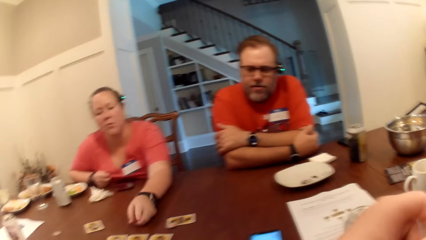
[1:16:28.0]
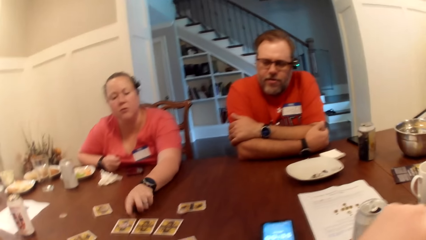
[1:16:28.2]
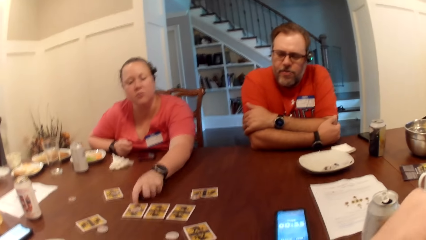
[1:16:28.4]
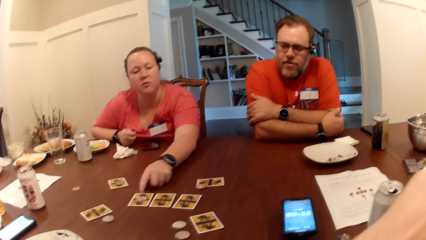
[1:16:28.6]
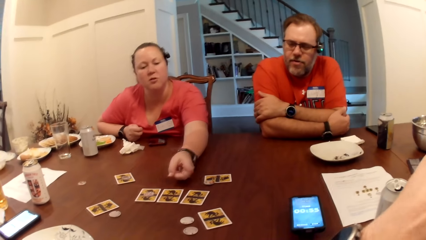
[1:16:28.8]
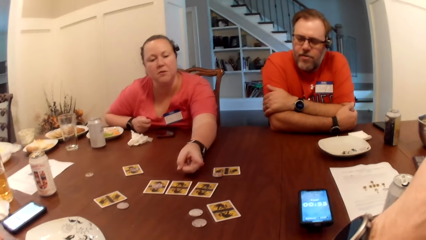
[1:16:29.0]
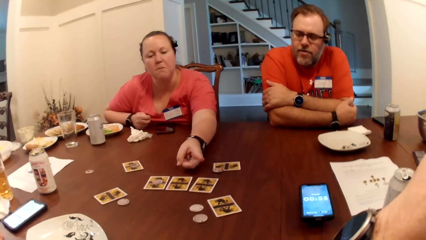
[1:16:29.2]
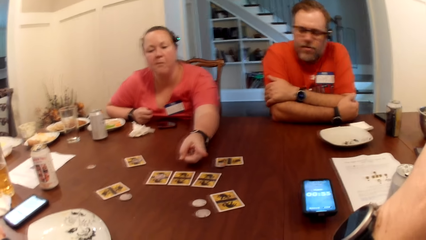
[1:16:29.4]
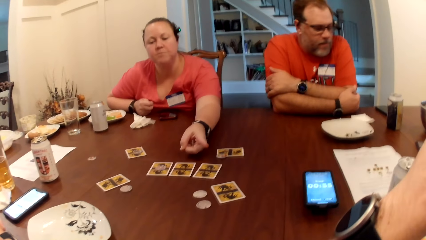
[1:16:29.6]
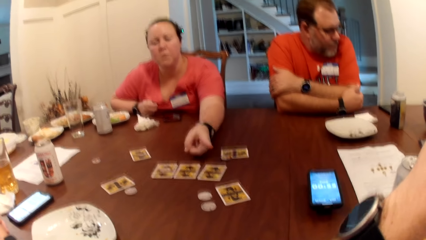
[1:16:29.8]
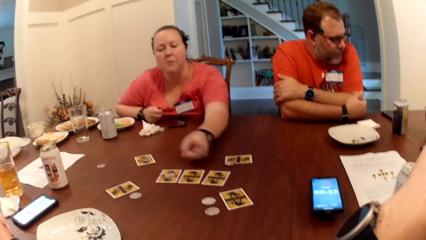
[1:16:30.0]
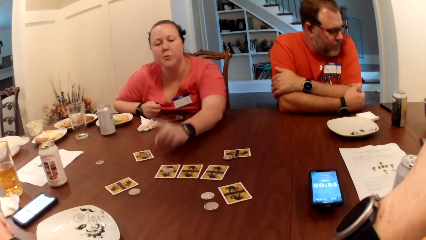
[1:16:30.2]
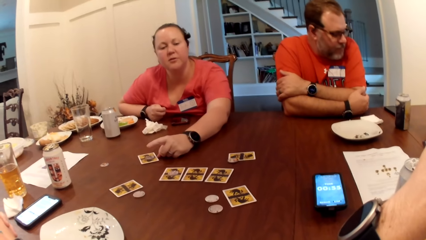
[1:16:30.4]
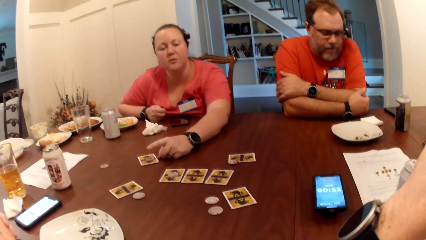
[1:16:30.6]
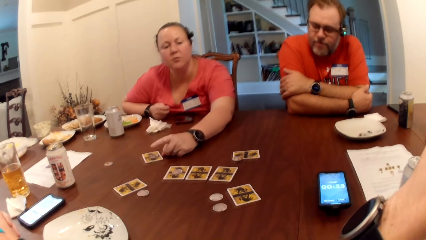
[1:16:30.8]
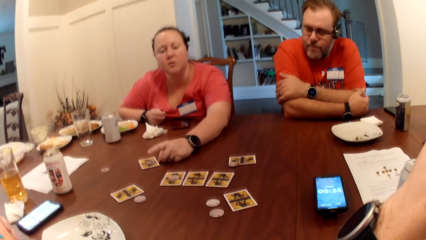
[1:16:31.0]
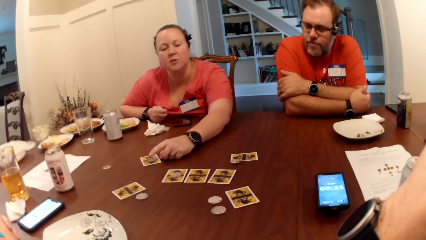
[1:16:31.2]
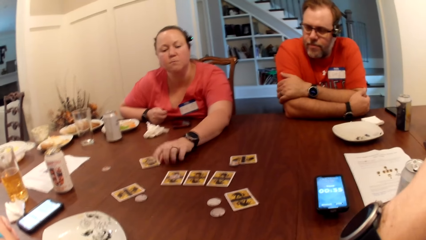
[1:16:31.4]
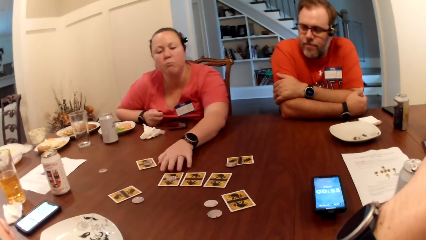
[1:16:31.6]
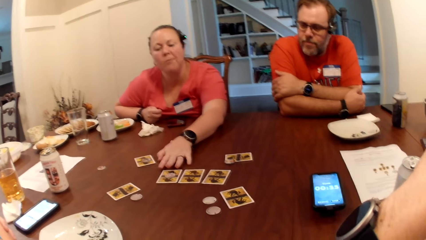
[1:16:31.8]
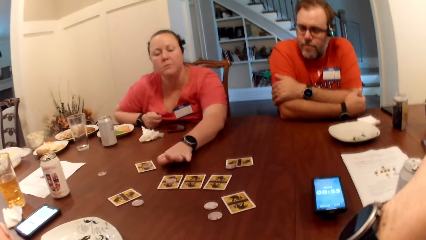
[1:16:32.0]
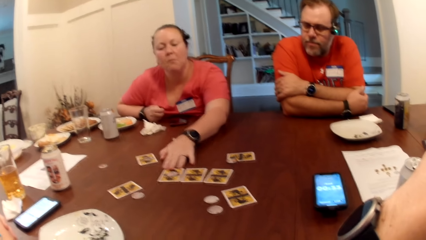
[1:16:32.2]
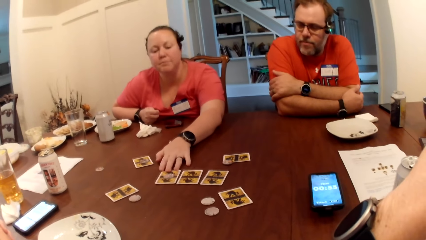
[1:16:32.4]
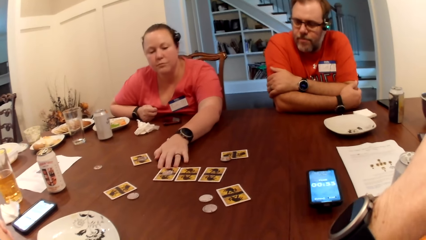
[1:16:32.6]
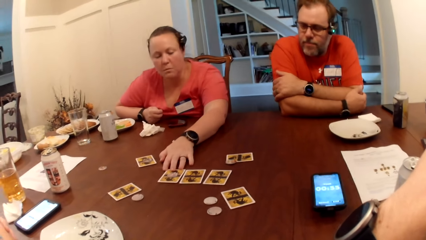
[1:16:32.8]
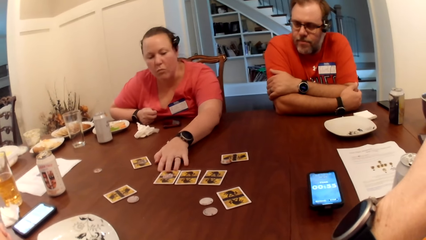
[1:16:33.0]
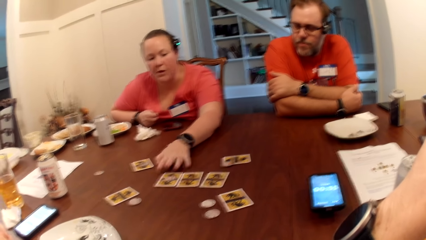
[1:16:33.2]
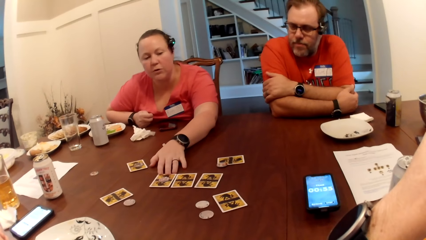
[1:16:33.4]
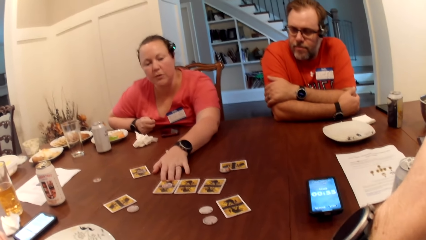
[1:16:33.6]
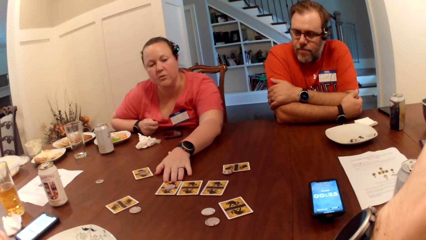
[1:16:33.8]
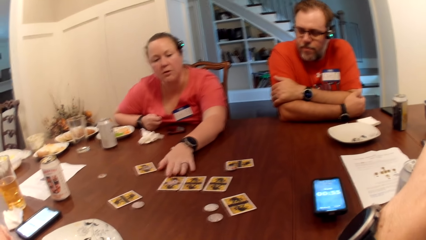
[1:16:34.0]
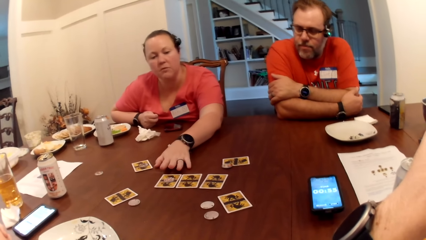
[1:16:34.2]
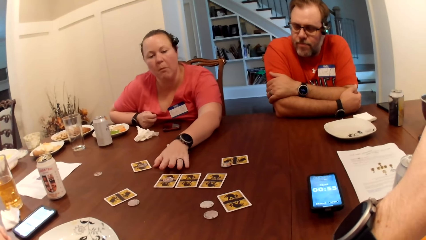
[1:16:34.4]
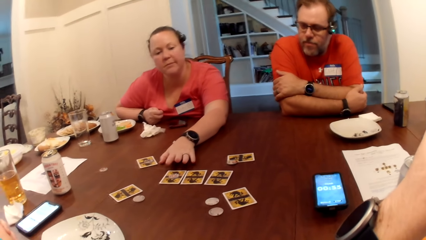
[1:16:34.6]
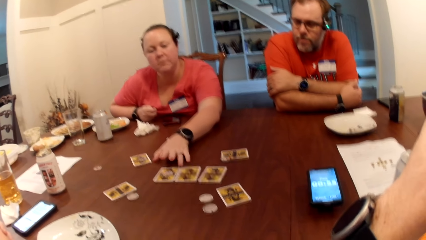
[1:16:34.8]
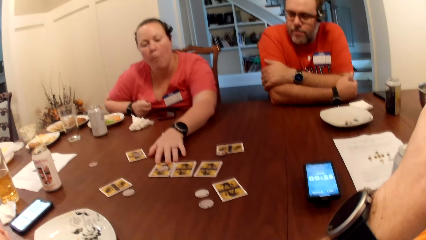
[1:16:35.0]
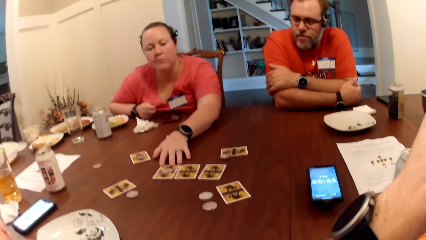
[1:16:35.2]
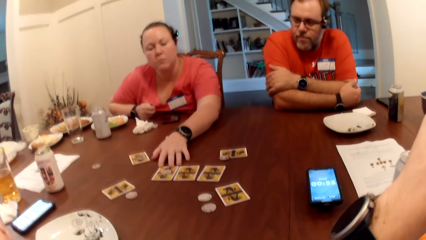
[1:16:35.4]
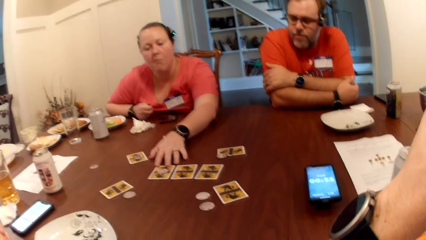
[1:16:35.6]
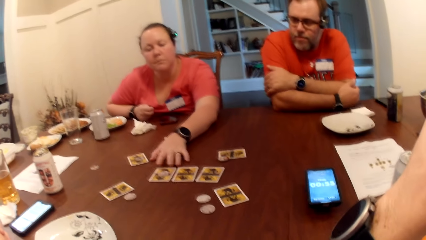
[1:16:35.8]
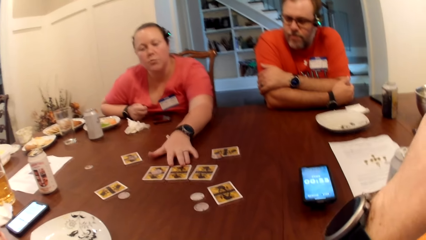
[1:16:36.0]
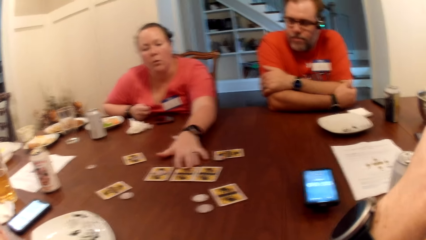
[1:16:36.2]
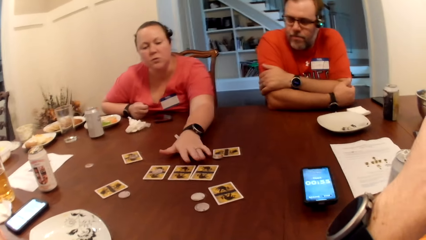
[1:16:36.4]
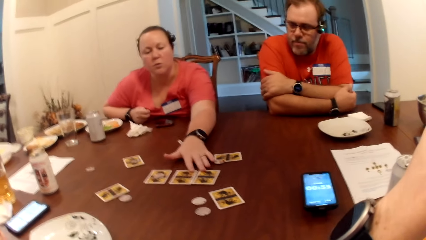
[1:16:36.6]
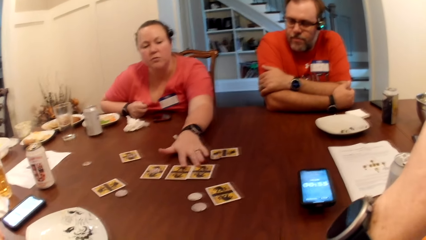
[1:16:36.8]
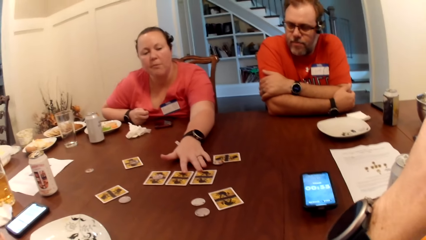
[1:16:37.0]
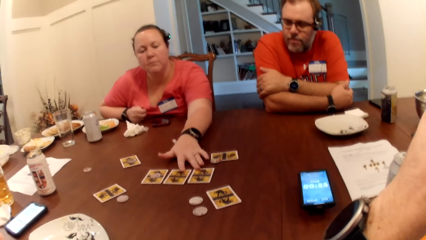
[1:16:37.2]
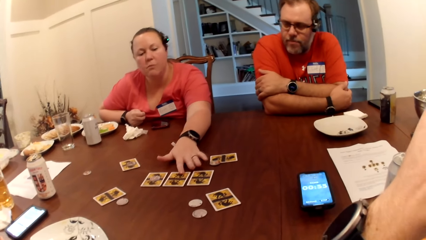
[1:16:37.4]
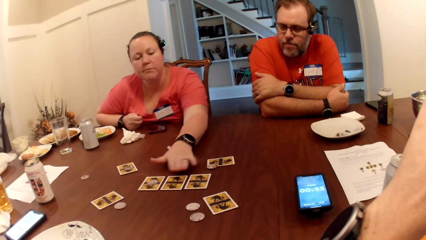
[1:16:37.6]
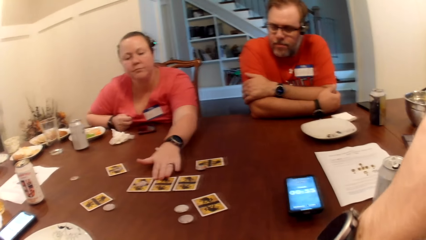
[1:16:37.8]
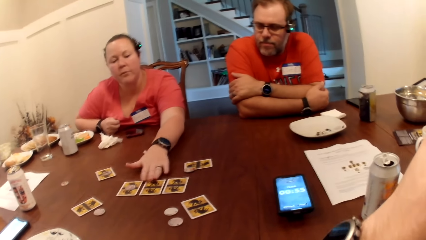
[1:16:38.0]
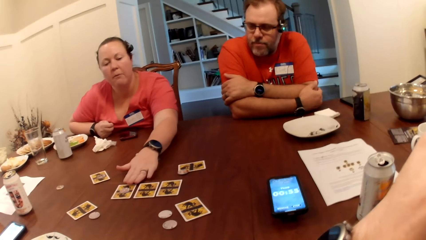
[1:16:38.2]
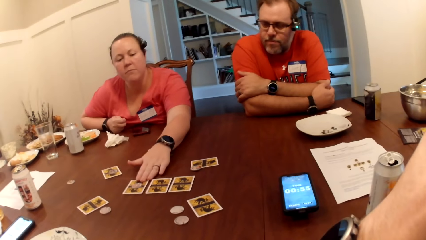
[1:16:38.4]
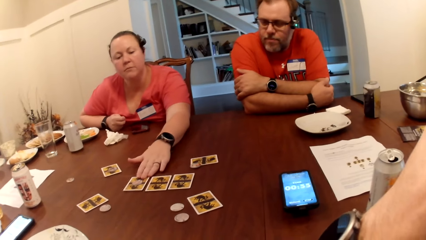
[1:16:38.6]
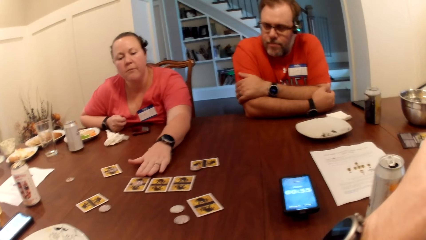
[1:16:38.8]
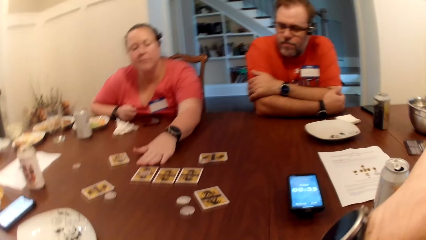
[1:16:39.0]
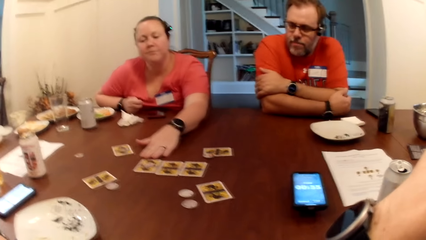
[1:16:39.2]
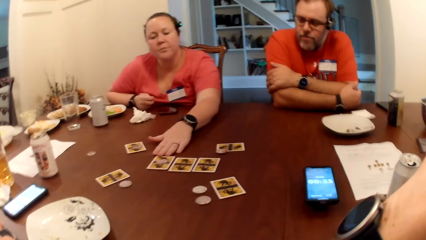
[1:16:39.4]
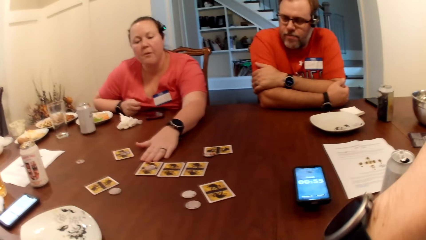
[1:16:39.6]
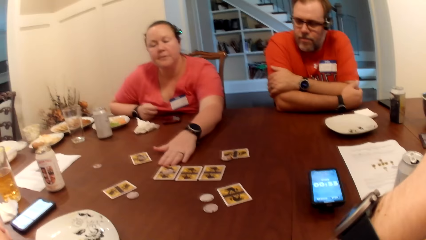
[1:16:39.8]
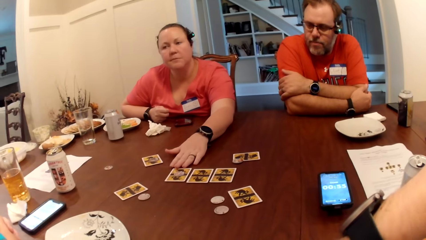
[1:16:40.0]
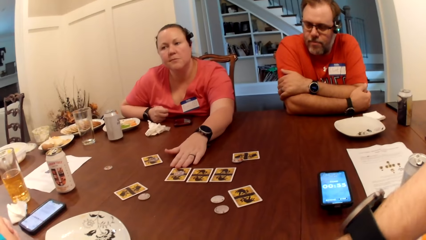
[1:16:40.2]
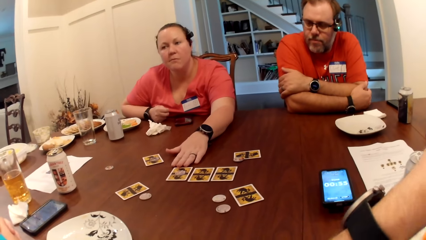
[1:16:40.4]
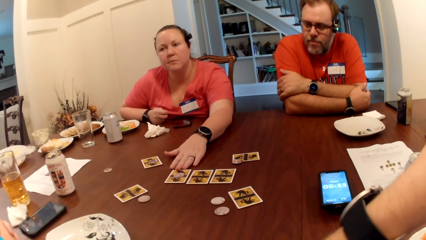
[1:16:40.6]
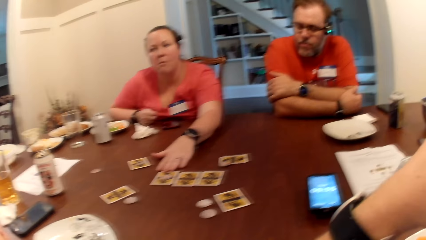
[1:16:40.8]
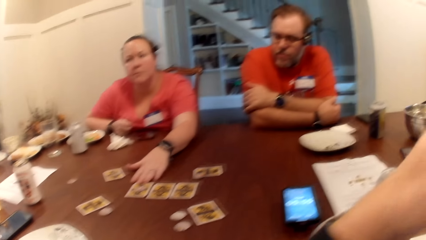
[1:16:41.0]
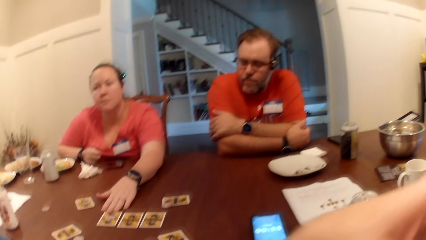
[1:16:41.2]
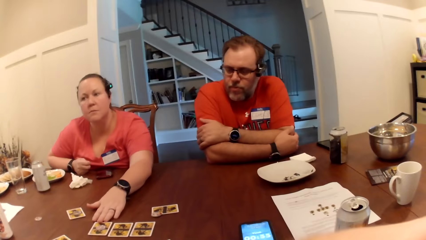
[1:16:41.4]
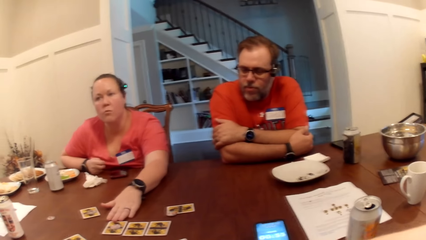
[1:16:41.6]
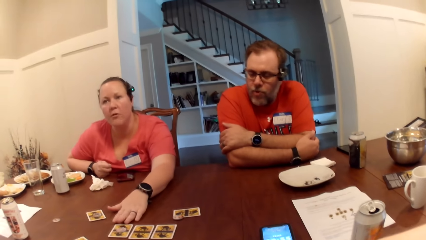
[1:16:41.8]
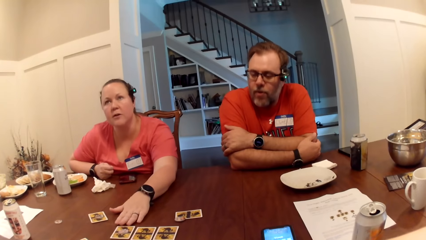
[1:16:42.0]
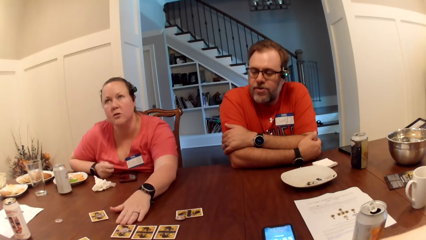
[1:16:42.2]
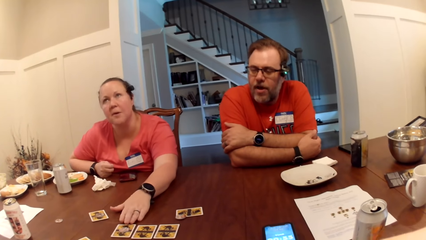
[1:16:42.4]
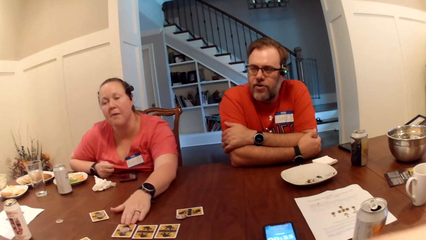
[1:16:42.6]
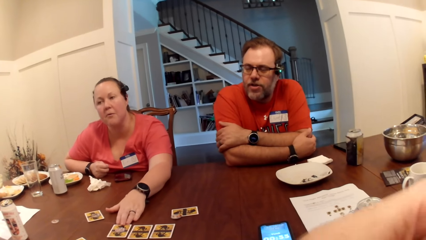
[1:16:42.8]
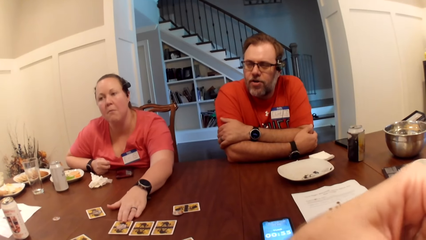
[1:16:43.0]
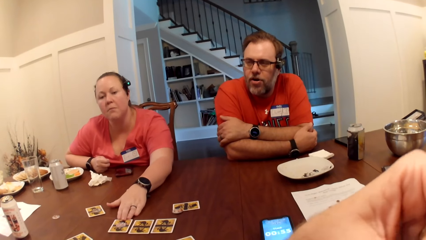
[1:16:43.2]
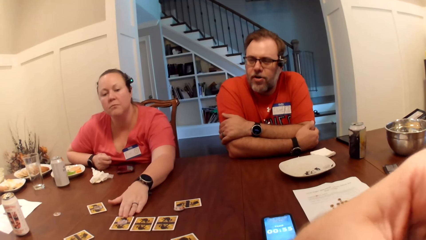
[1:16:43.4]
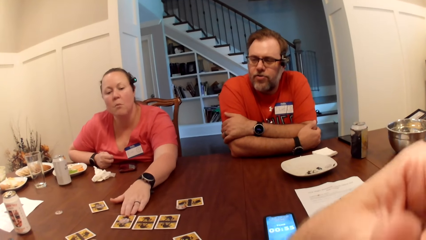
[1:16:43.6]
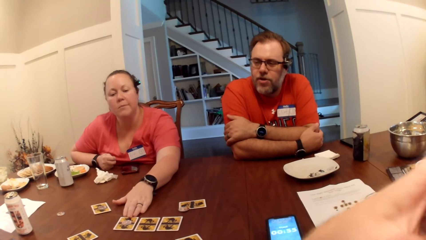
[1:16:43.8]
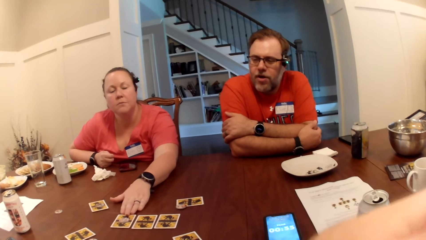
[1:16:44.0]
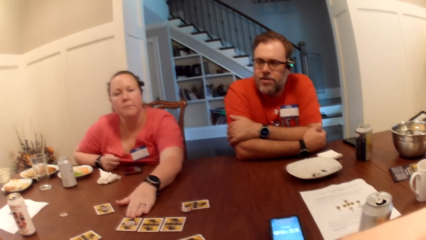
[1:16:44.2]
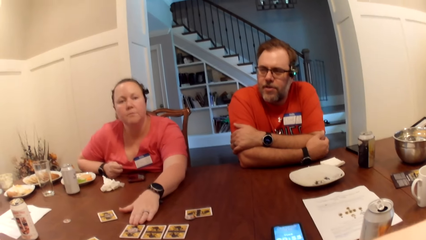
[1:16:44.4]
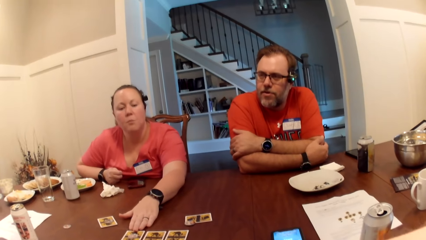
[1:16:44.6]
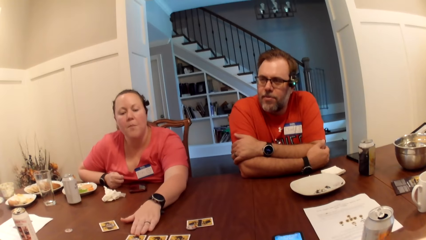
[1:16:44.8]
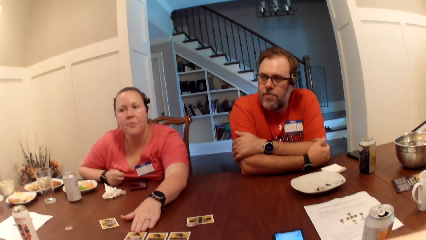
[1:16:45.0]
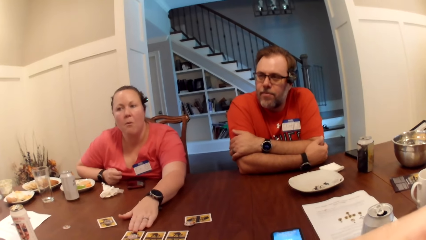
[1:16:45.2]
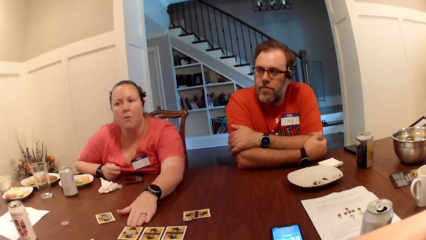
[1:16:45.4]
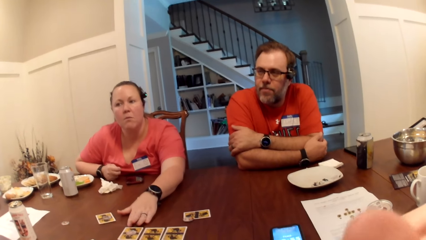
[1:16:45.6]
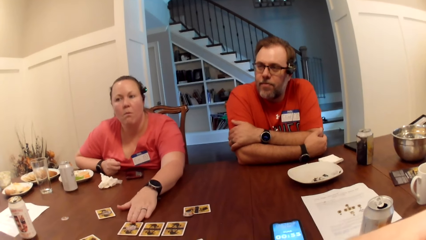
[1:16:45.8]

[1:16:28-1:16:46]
A woman taps the card on the table with her left hand. Another woman points at the cards. The first woman taps the table with her left hand. The other woman interacts with the camera wearer. The first woman adjusts the cards on the table with her left hand. A third woman interacts with someone.
